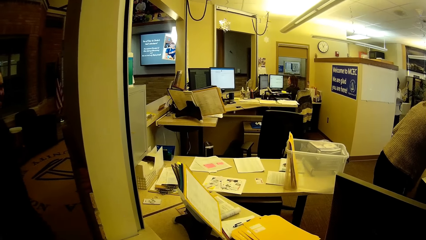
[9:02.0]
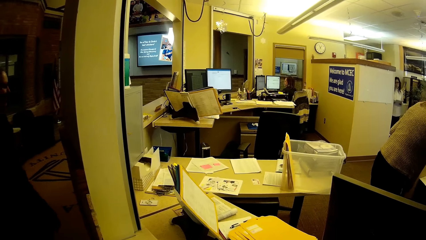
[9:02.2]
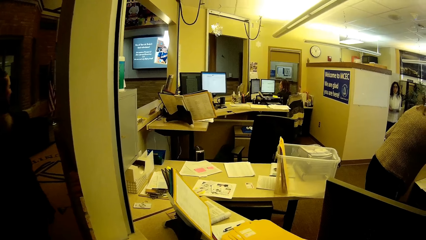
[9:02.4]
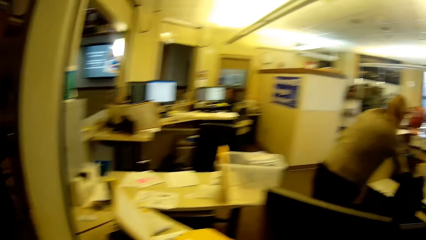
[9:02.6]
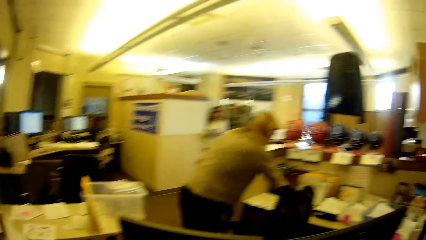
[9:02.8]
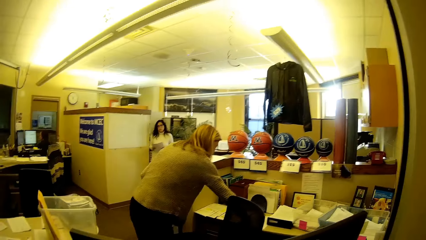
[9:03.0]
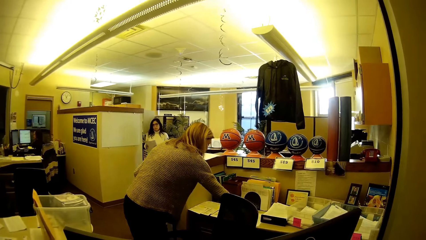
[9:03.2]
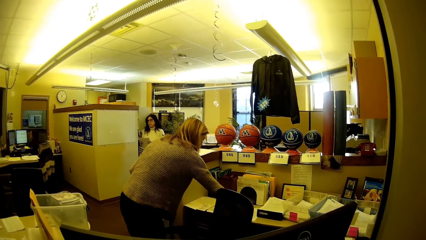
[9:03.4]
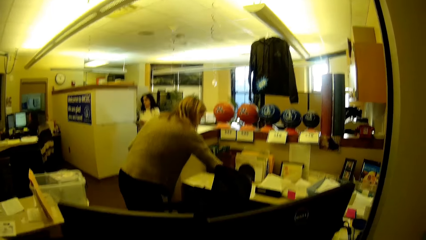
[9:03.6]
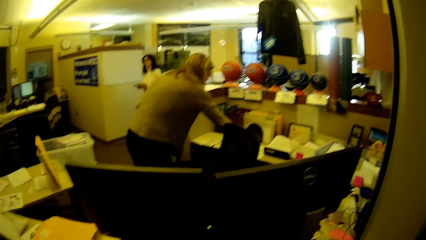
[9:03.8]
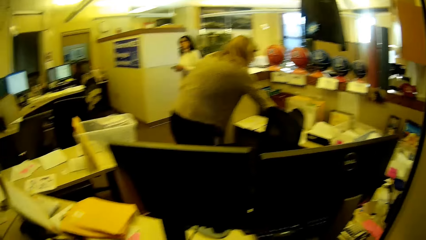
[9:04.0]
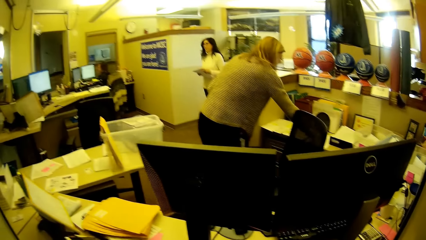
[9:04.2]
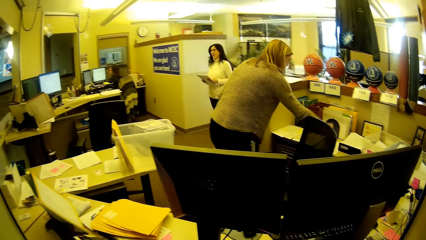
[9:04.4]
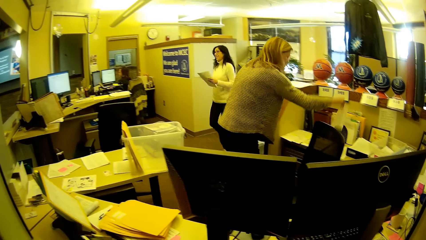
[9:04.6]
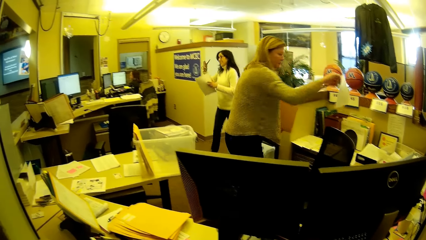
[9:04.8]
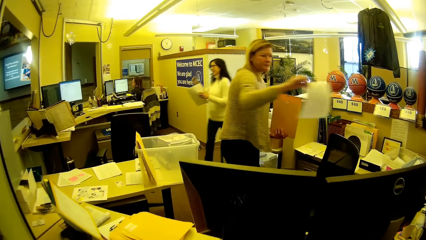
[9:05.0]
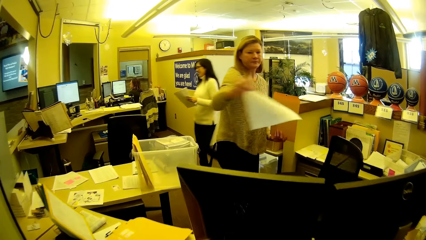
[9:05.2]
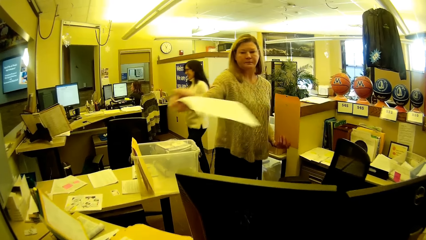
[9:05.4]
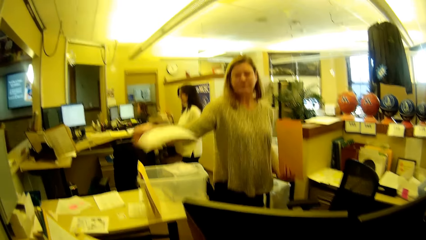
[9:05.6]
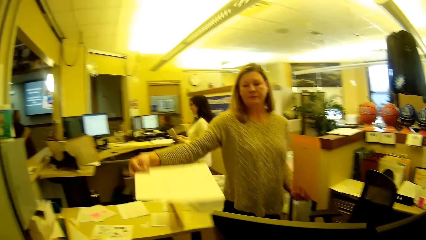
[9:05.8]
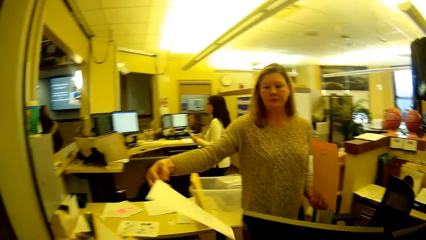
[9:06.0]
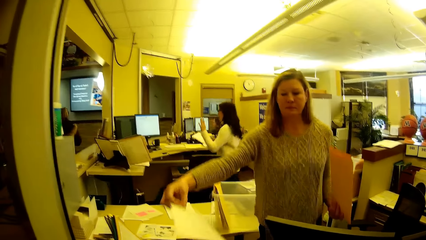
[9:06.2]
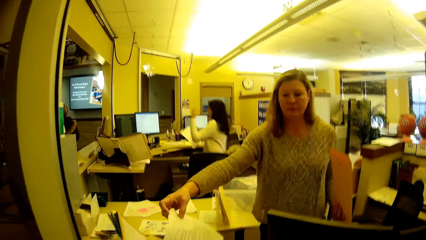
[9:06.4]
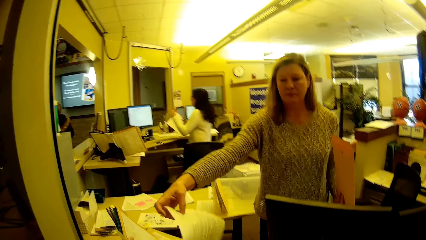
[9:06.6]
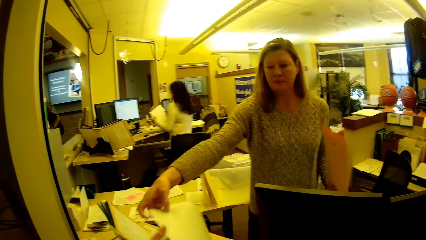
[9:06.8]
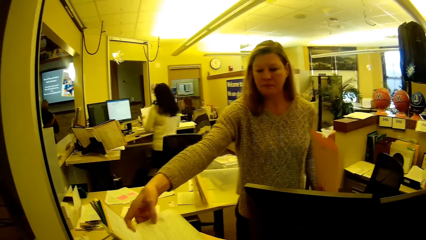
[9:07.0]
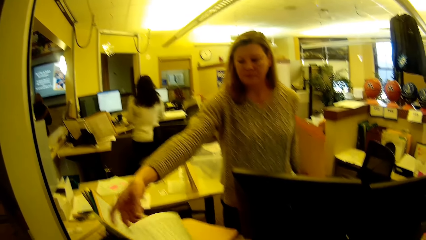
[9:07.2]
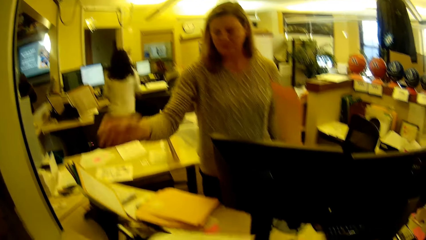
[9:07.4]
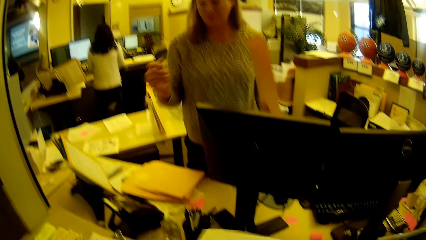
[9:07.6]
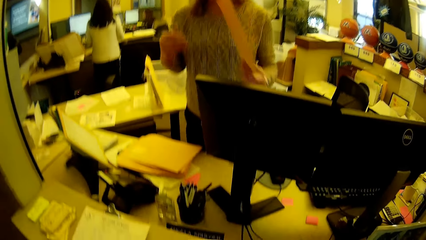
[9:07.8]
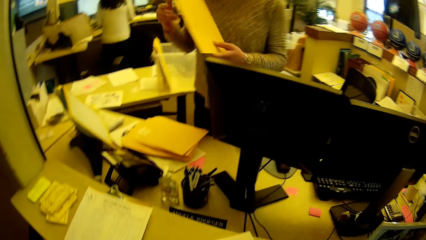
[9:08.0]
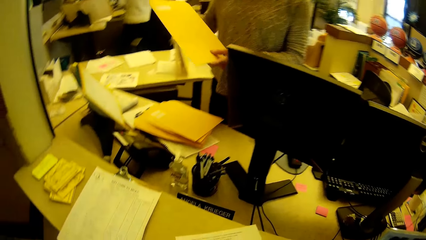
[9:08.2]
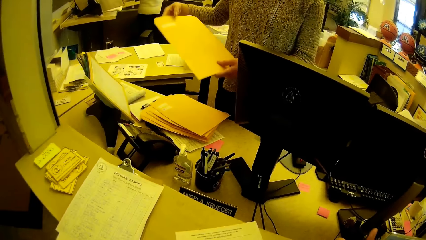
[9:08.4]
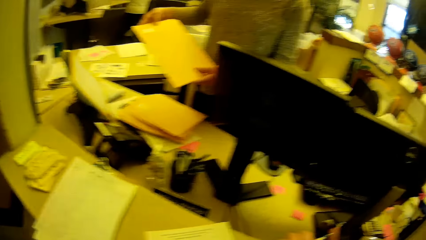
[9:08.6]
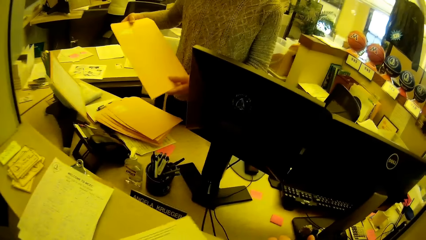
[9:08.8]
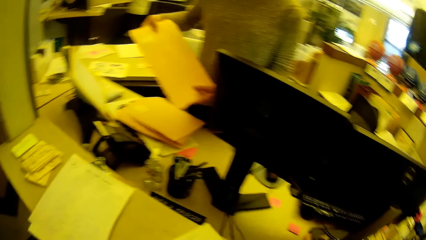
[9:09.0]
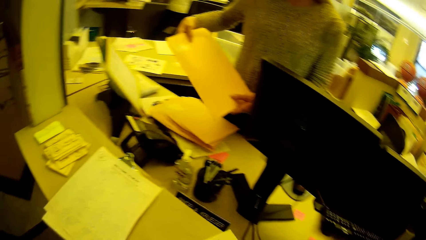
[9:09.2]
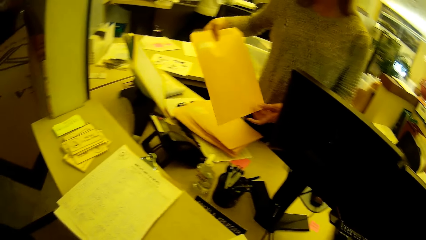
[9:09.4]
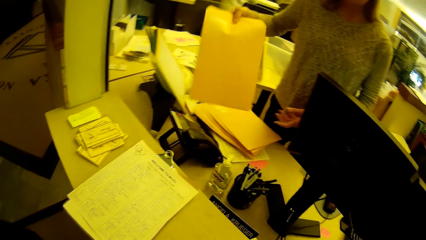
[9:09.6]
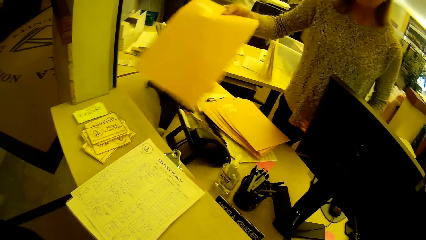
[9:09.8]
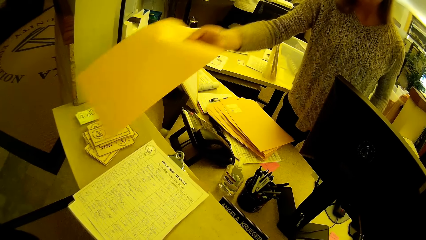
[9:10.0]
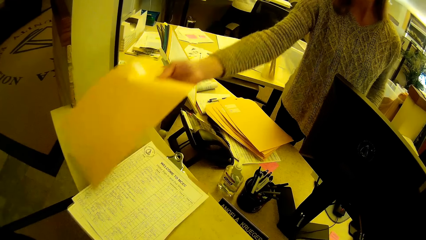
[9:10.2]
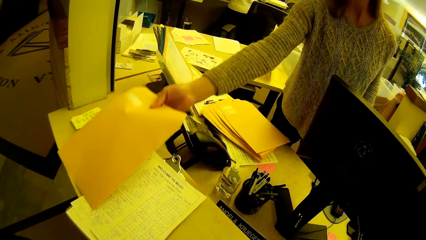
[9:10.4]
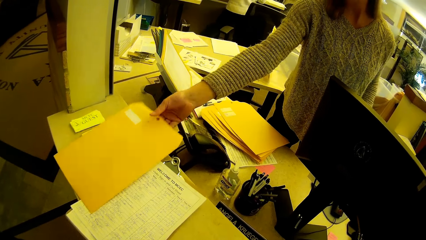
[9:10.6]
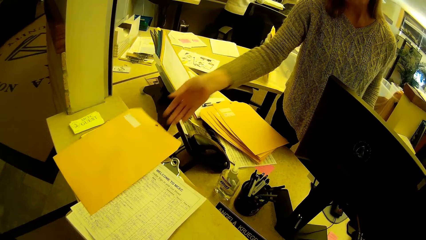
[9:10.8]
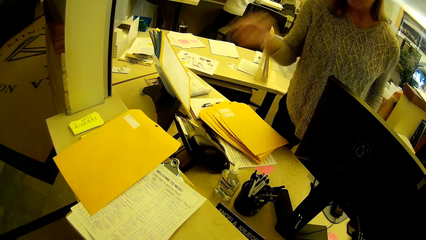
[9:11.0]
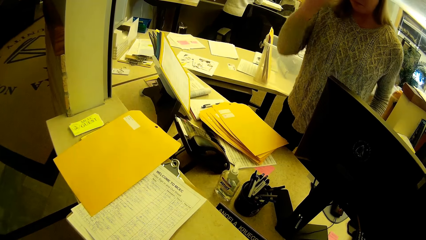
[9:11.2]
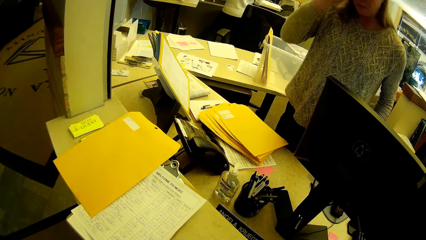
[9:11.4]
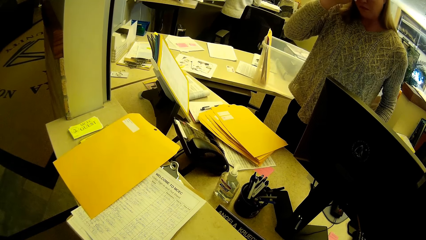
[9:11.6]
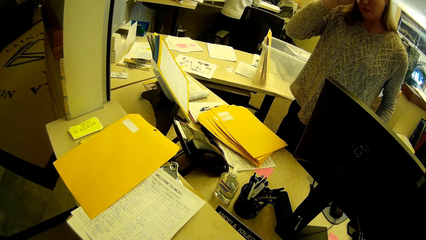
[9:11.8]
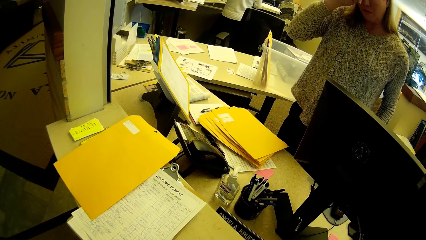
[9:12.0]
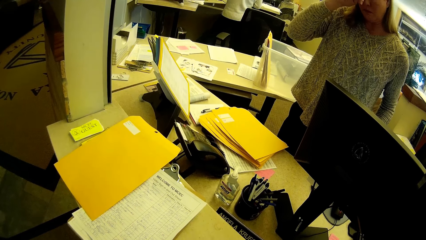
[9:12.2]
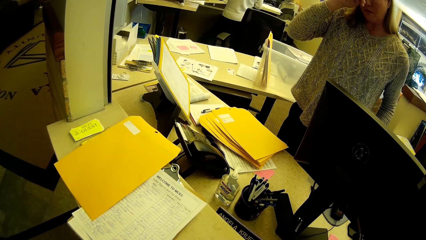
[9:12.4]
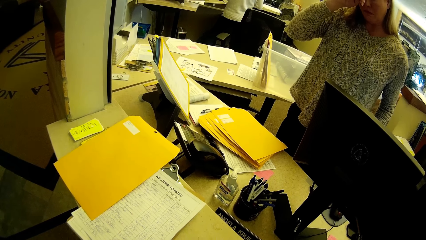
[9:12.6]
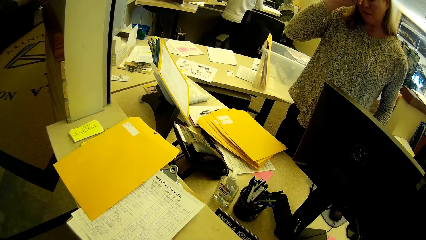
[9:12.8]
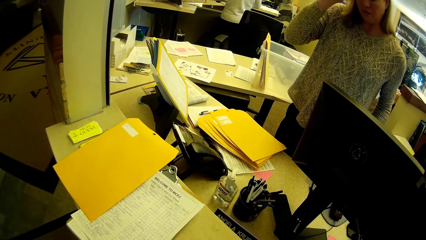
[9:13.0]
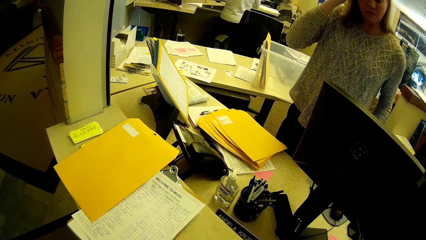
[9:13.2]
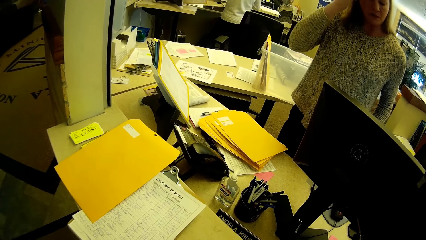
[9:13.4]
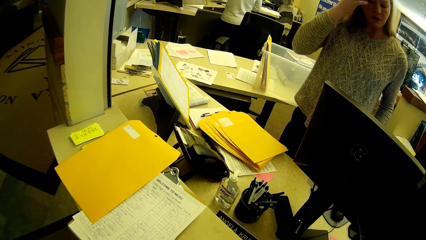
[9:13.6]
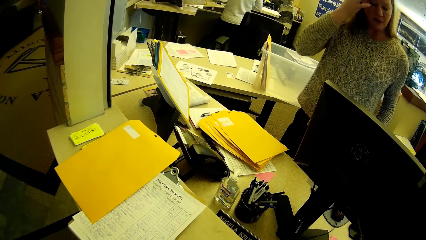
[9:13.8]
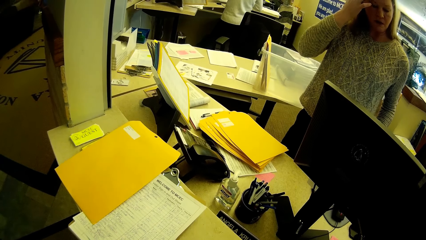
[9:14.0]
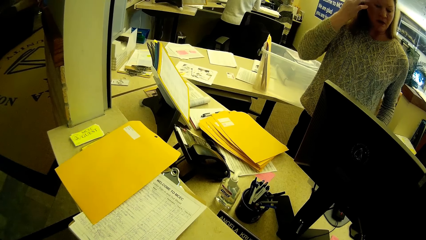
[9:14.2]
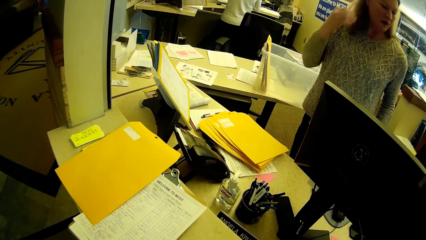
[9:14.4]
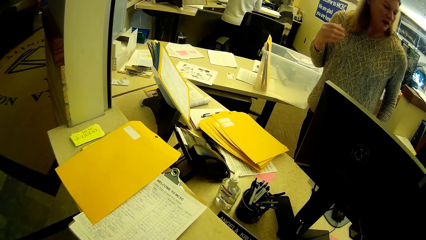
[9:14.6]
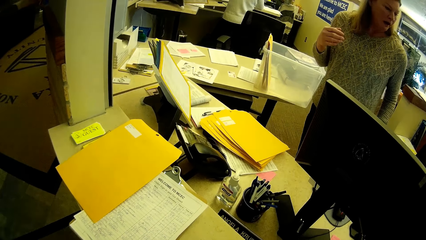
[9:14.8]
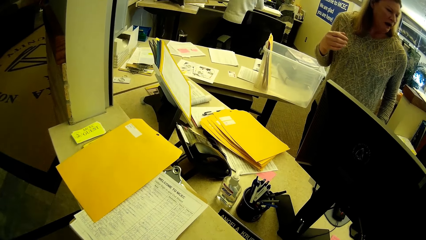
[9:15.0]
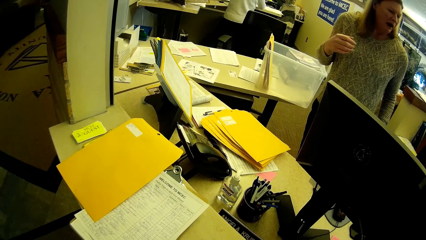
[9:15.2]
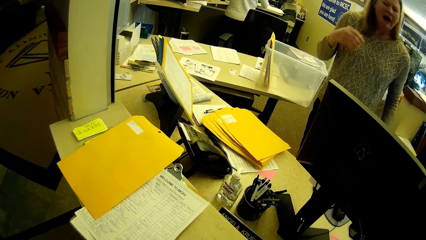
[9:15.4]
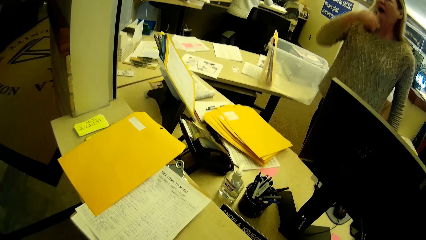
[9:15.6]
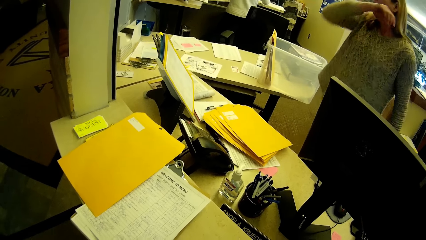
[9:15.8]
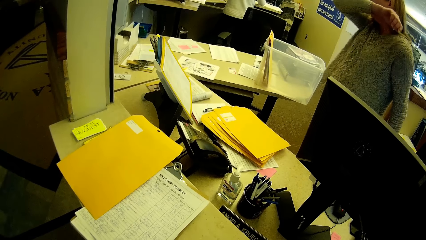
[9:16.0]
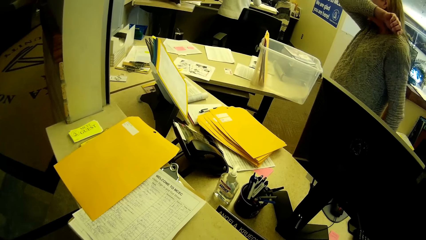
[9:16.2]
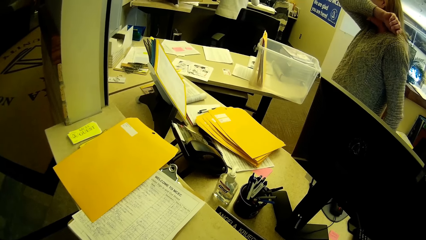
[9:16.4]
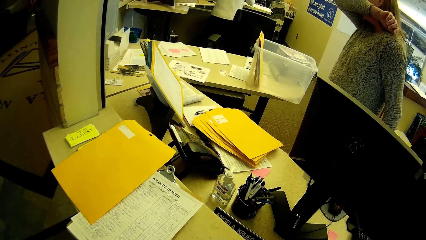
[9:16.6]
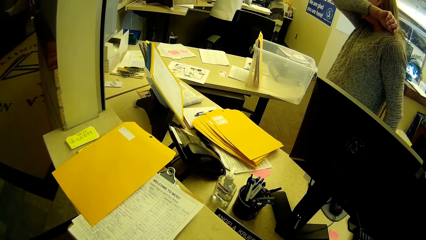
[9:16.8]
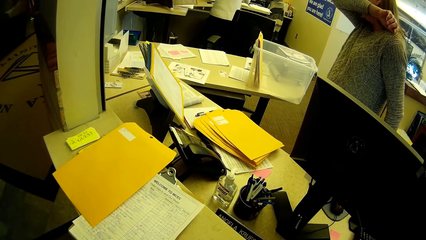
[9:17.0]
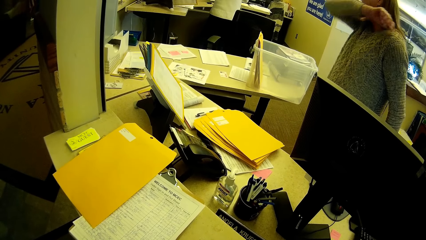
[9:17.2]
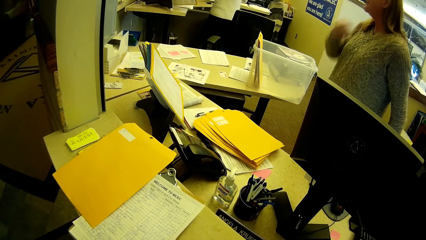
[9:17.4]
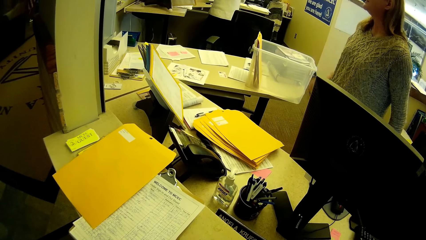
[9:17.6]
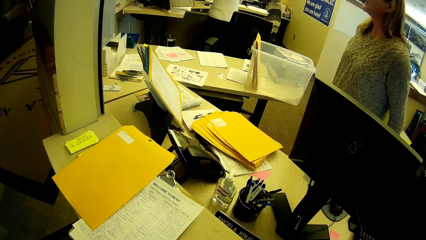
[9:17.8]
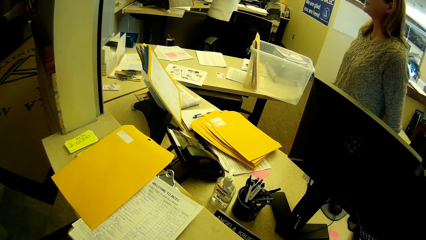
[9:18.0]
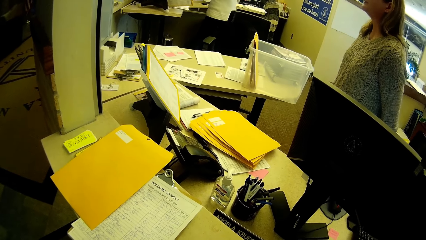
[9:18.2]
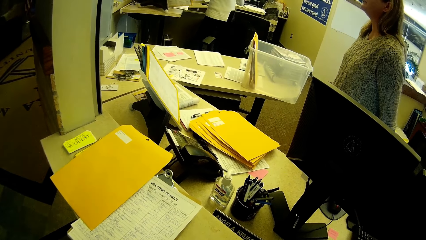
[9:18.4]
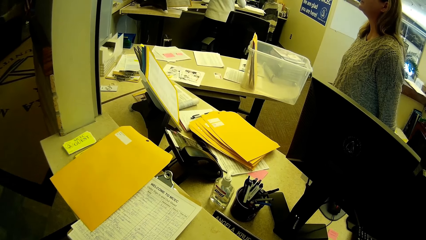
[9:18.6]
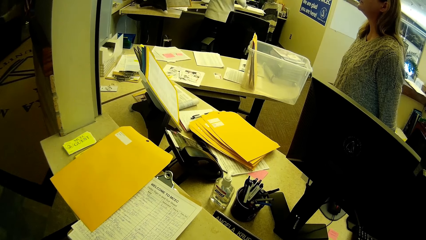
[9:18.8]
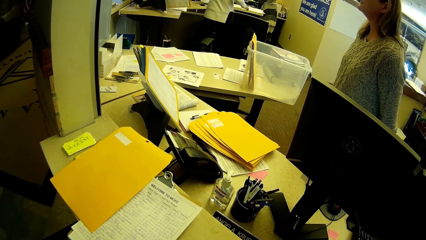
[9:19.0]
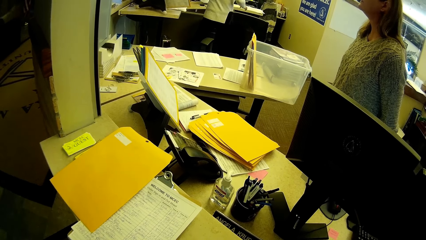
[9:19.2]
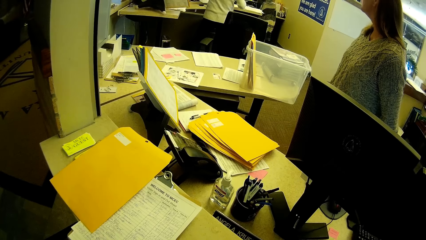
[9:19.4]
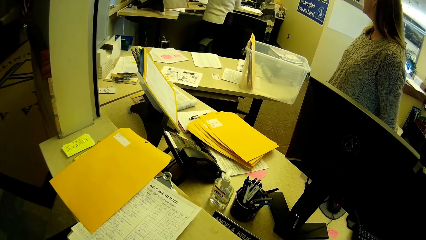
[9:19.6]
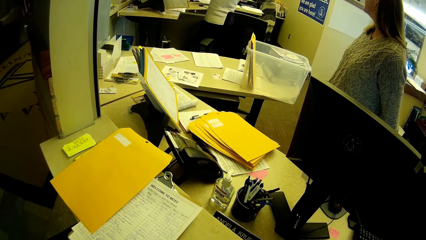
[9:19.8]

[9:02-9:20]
A woman moves to the locker. A person walks to the work place. The woman picks up paper and passes the form to the camera wearer. The camera wearer takes a paper from the woman. The woman holds the envelope, places the envelope on the bench, scratches the face and moves a distance from the desktop. The camera wearer folds her elbow around her mouth. Another woman drops off her hand.
